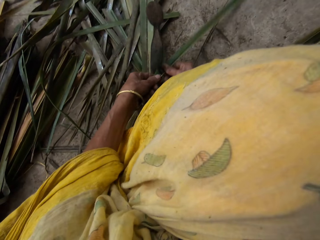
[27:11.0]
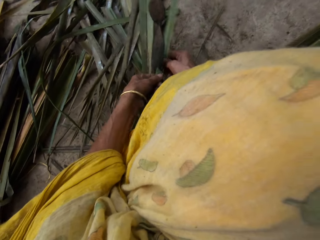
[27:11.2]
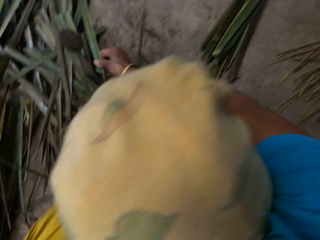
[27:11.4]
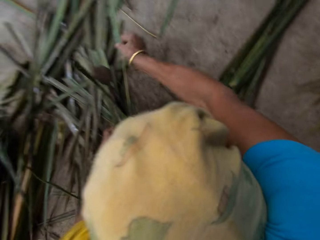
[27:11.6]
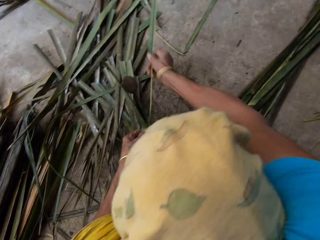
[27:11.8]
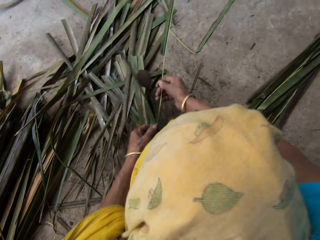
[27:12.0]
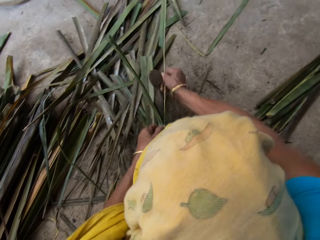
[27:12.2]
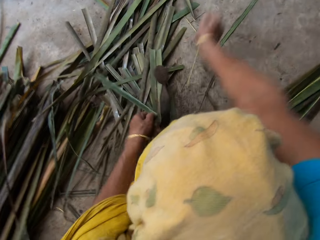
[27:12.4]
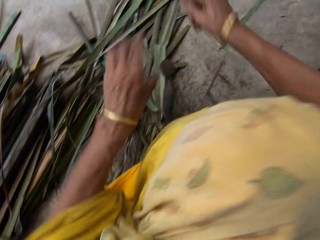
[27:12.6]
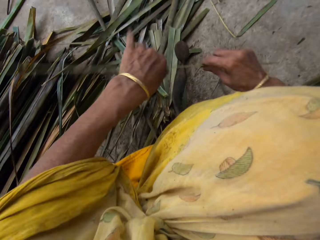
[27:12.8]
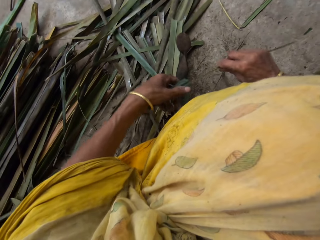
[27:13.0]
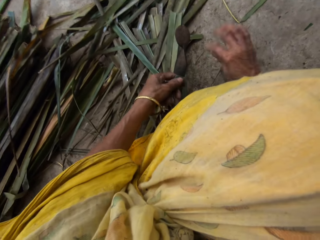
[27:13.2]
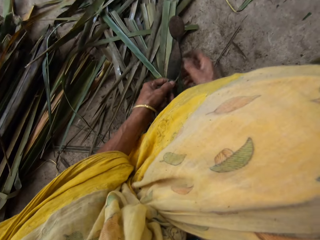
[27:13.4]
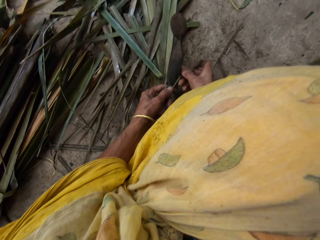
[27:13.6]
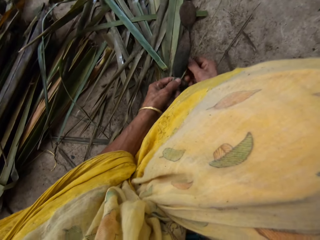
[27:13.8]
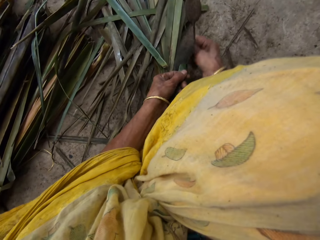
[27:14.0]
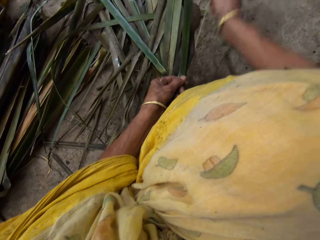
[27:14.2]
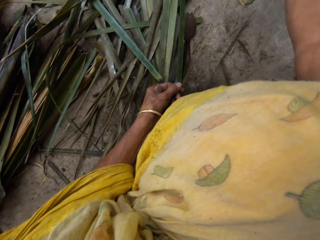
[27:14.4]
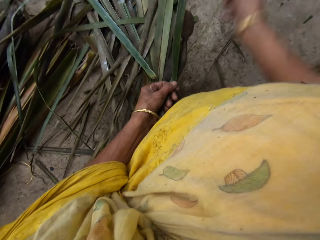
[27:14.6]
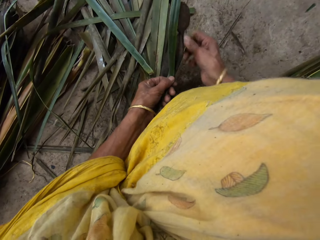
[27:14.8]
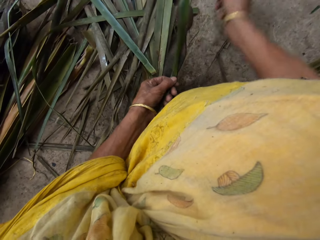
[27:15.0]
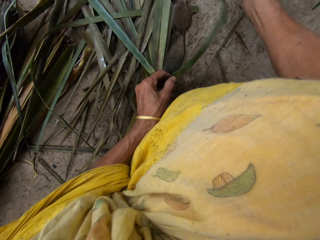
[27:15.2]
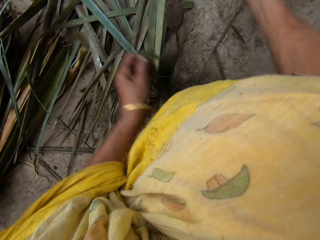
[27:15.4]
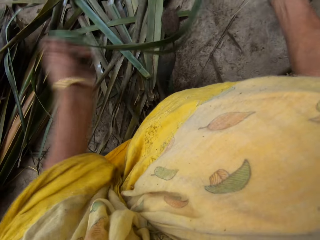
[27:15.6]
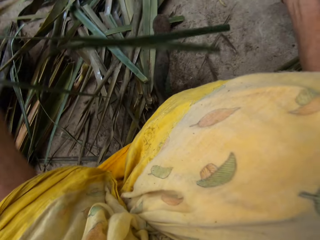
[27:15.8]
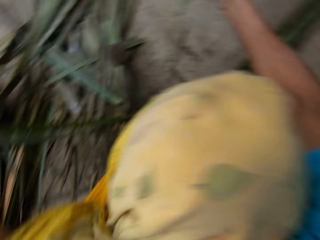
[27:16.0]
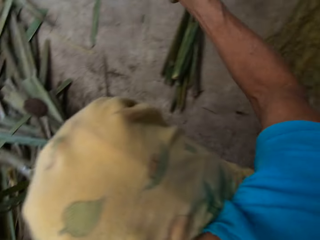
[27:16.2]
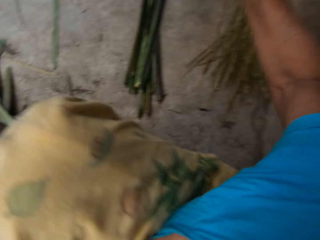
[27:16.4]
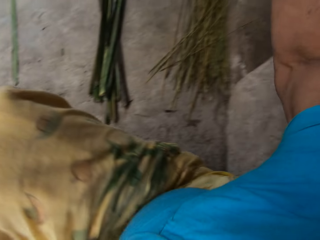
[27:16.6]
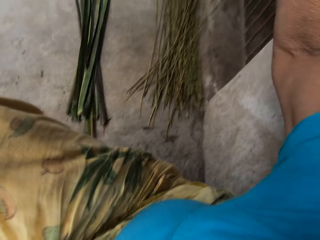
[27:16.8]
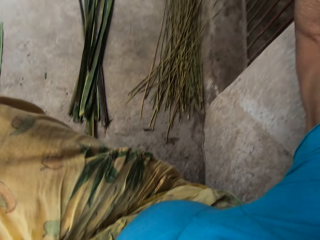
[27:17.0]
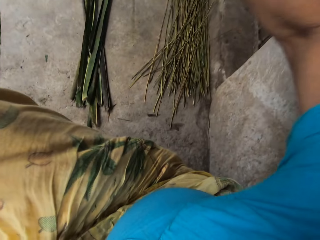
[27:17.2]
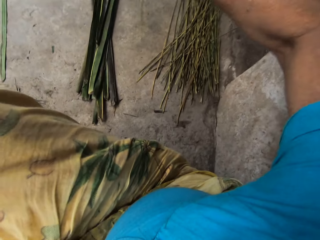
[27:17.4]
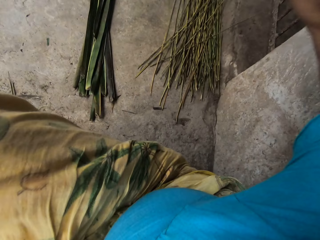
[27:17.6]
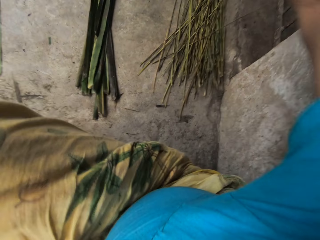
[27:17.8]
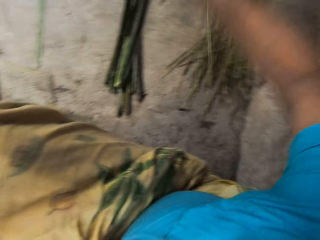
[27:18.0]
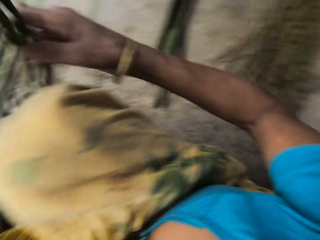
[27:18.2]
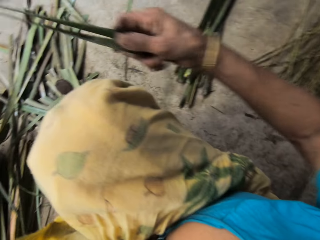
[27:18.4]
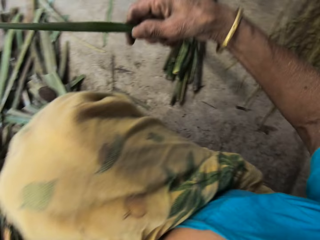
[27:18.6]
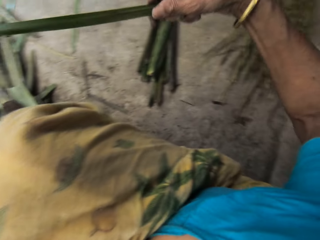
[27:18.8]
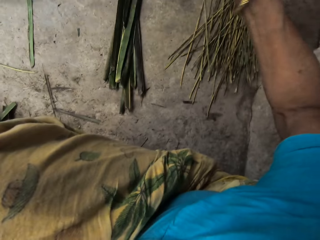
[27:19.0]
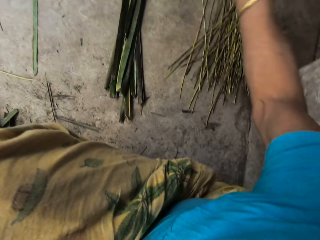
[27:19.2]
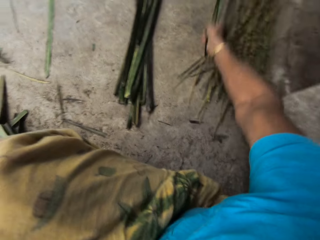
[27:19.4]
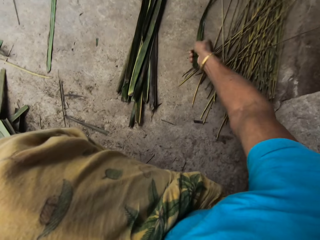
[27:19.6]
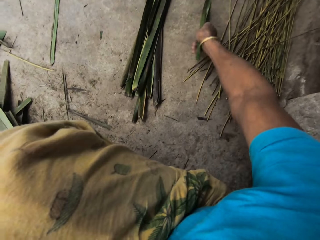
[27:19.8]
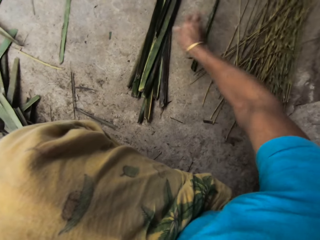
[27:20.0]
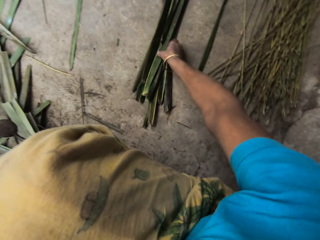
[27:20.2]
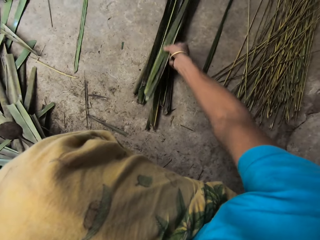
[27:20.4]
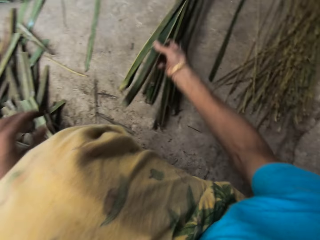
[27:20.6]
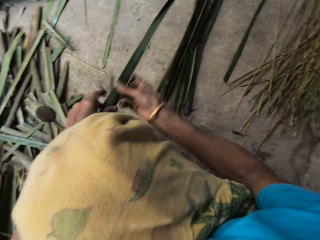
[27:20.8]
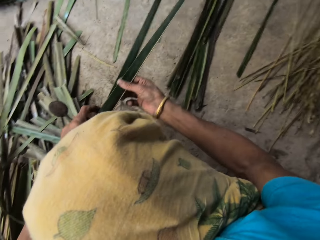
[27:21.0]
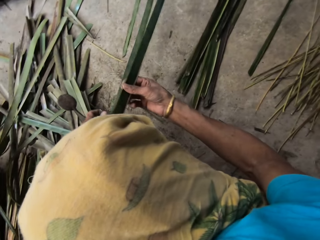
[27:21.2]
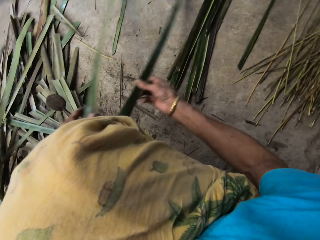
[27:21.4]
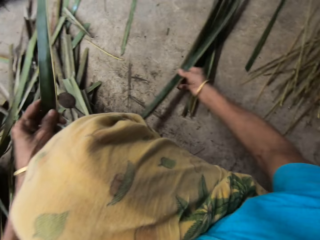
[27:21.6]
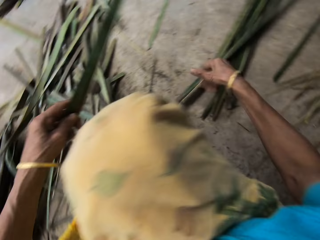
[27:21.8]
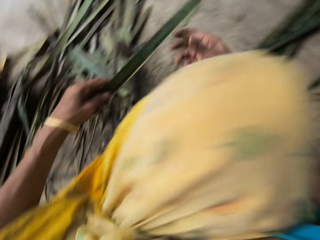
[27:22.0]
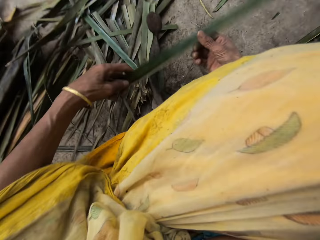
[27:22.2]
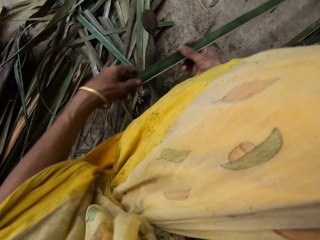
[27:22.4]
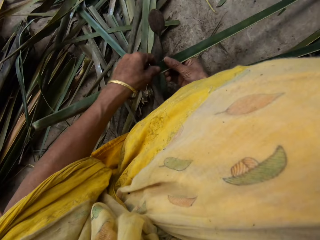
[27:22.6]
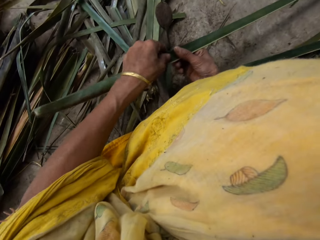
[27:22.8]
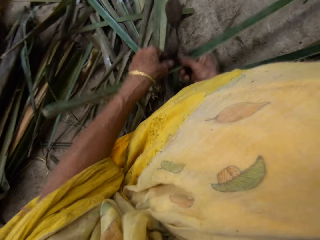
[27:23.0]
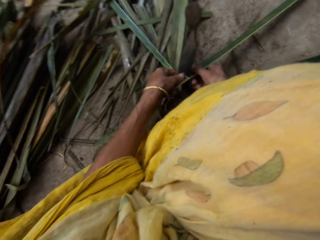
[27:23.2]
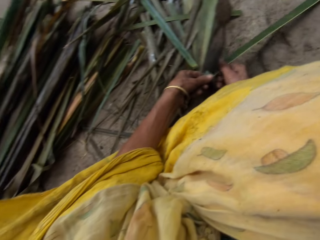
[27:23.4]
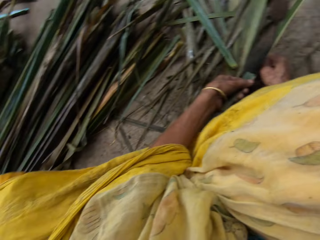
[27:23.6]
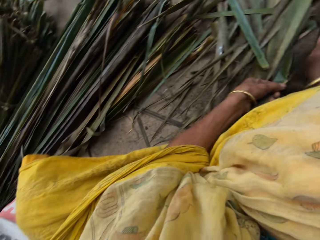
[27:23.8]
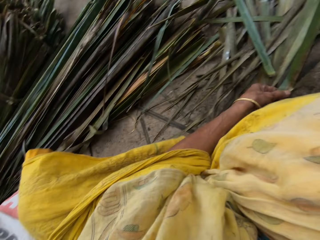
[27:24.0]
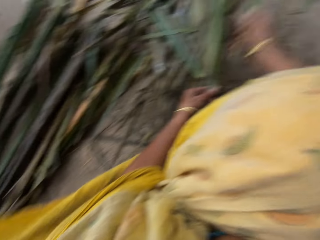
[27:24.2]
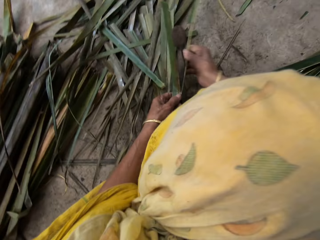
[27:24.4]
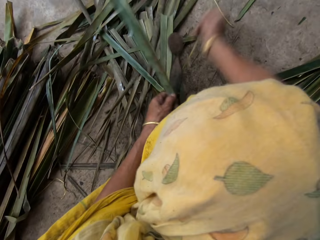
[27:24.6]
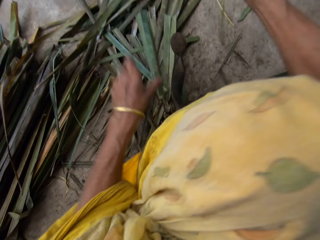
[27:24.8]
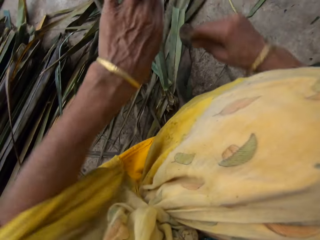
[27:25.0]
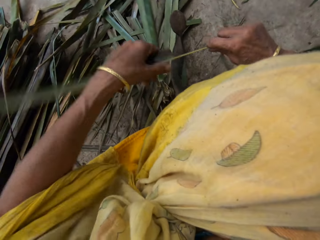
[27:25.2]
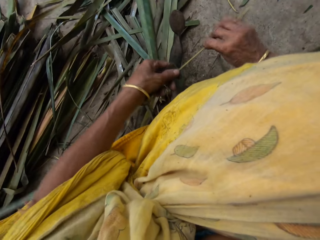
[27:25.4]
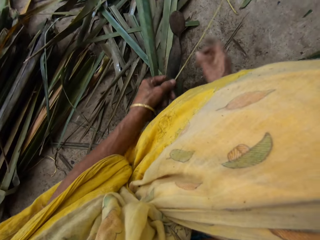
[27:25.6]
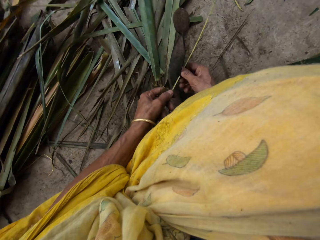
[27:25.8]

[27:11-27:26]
The camera wearer removes the twine from the leaf. She tears the papyrus reed with a cutting object. She drops the broomstick on the floor with the right hand. She holds the papyrus reed with both hands. She drops the leaf on the floor with the right hand. She picks the palm frond on the floor with her right hand. She holds with both hands. She removes the broomstick from the palm fronds with a local knife with both hands. She tears the papyrus reed with the cutting object.

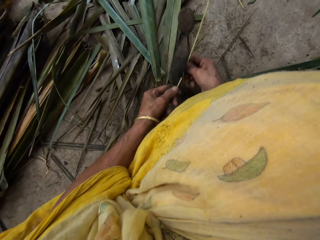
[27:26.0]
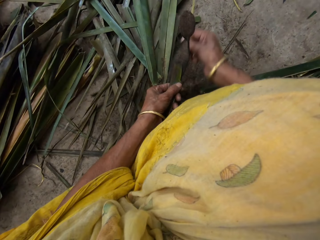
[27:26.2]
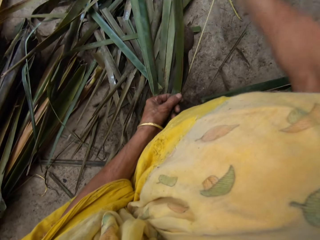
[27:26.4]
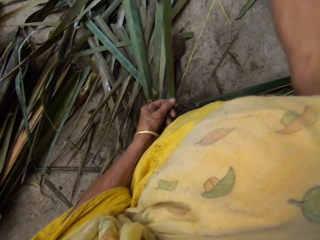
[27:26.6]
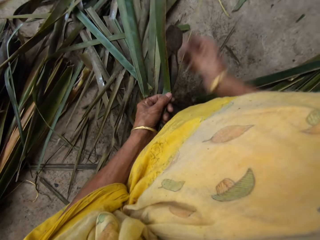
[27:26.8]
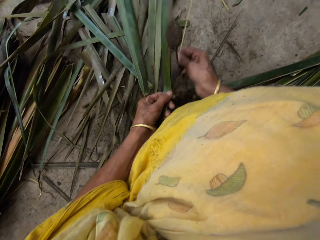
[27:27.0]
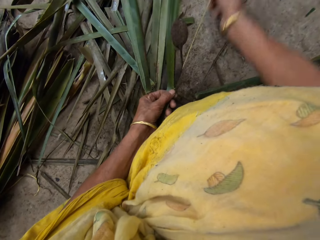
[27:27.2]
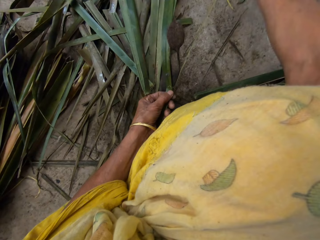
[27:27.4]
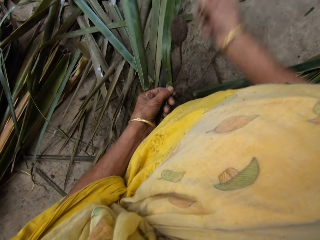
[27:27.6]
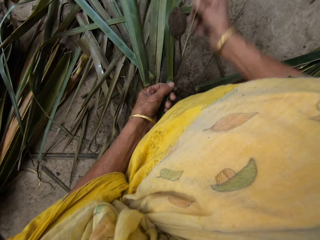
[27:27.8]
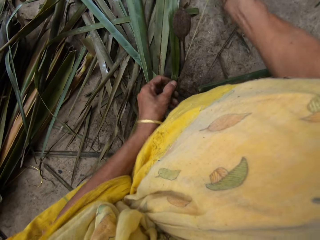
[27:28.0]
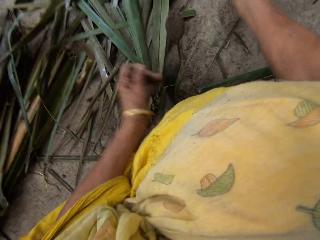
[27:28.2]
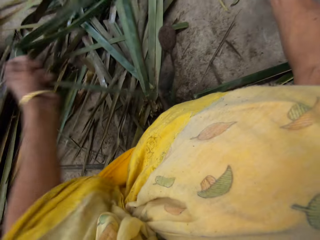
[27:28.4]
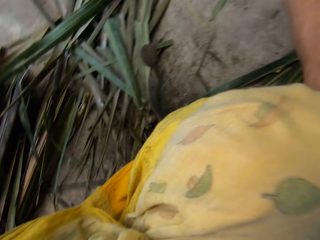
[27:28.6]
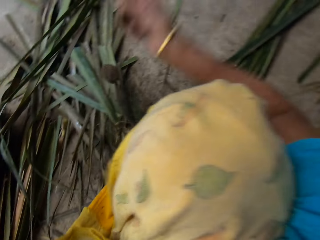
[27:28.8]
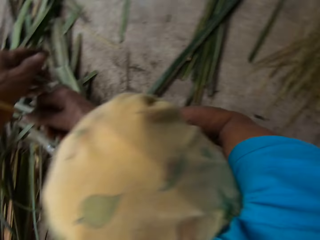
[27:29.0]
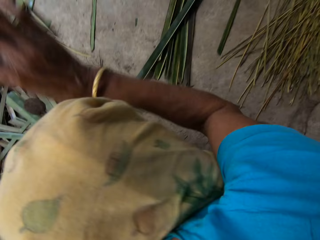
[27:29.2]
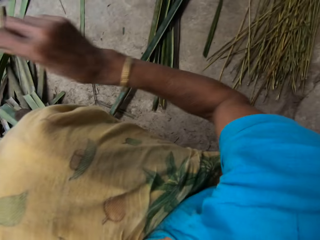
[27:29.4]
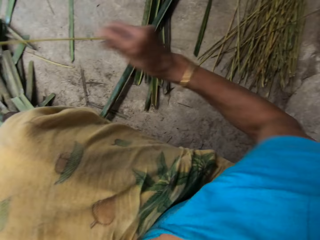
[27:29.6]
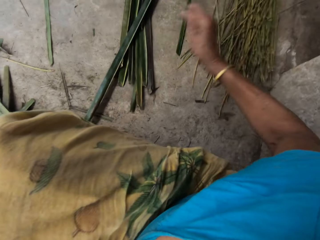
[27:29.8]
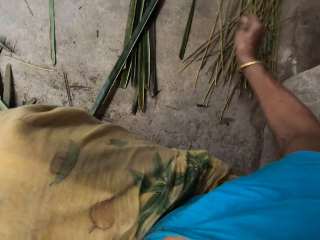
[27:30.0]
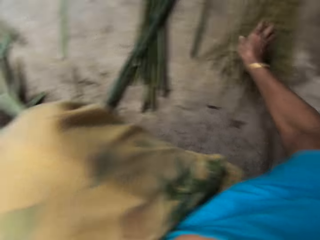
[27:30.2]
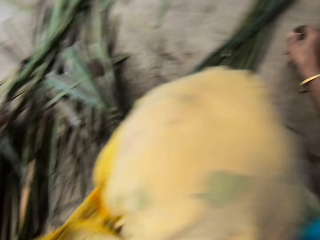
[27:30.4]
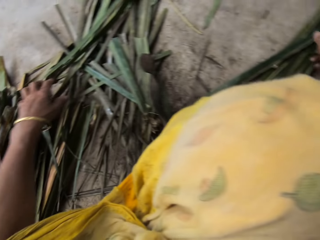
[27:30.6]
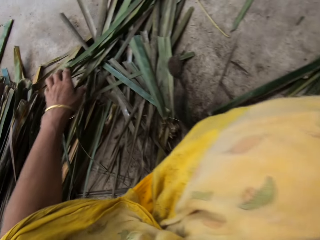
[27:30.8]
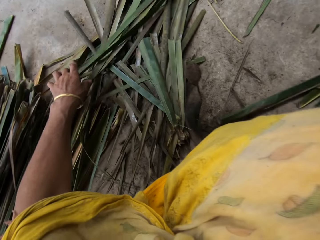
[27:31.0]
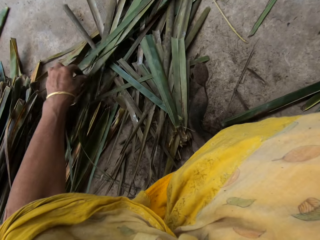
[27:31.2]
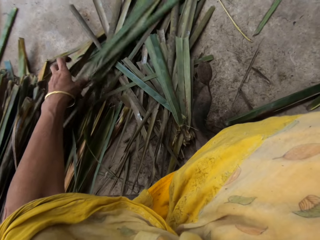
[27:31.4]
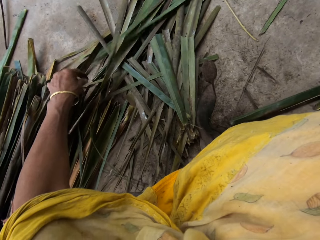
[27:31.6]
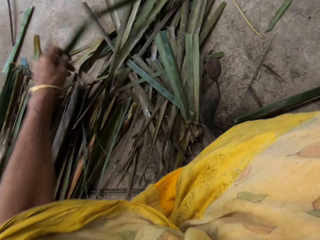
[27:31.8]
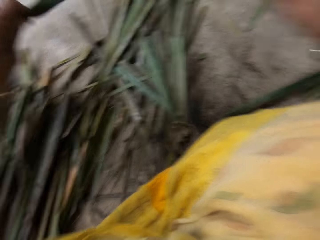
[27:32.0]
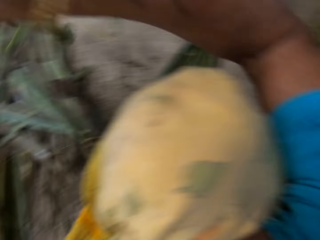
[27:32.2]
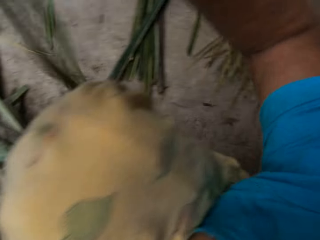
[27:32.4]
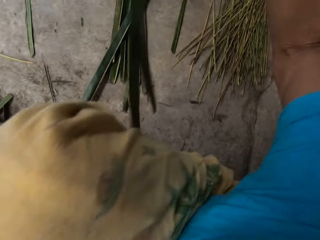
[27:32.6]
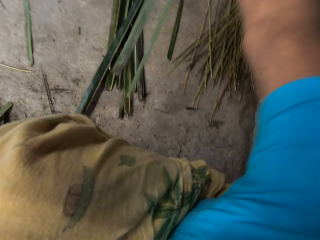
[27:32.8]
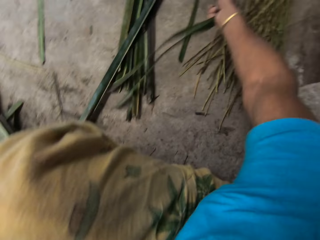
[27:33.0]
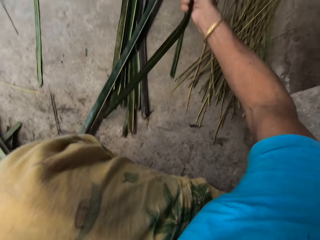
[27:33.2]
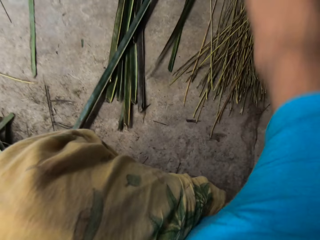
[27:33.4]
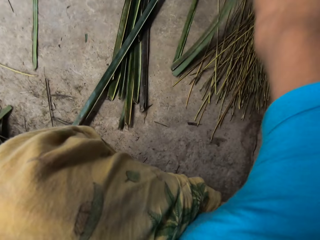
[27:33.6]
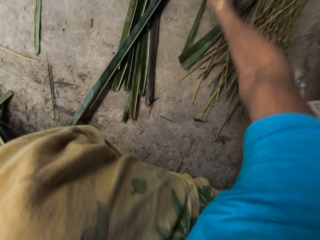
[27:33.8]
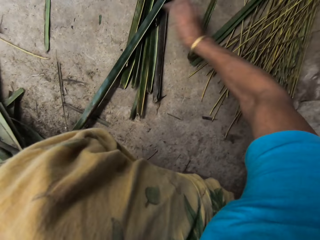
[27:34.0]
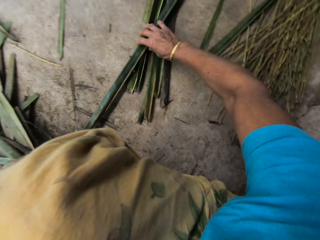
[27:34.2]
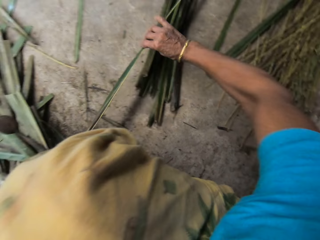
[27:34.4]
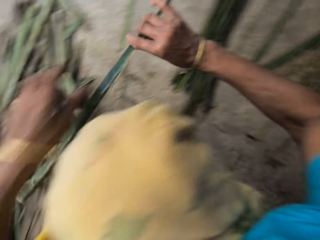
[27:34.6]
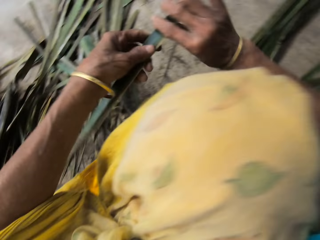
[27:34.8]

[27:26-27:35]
The camera wearer drops the broomstick on the floor with the right hand. She picks the leaf from the ground with the left hand. She drops the leaf on the floor with the right hand. She picks the palm frond on the floor with her right hand.
